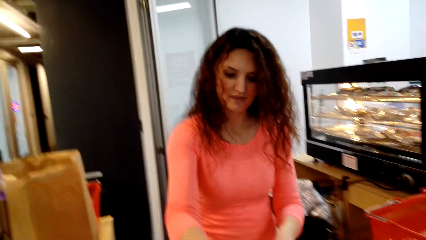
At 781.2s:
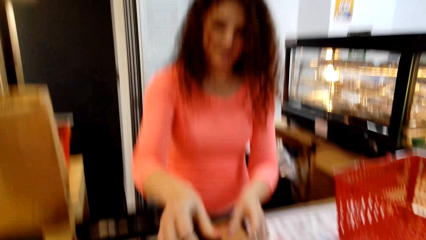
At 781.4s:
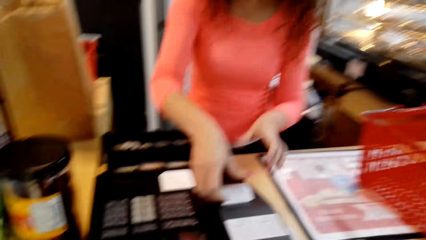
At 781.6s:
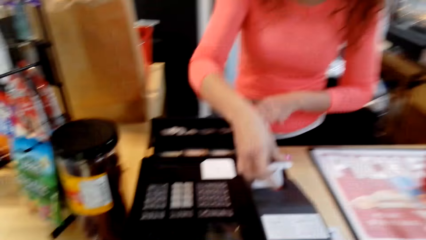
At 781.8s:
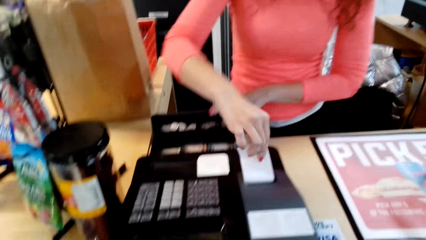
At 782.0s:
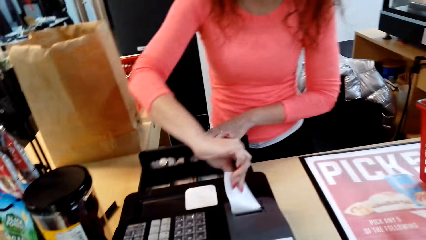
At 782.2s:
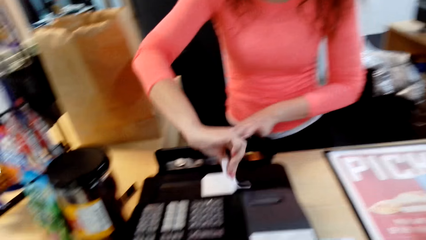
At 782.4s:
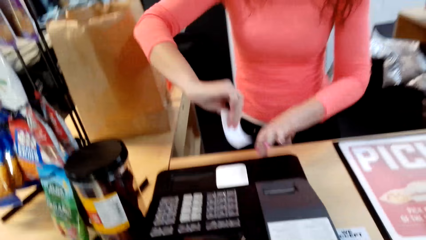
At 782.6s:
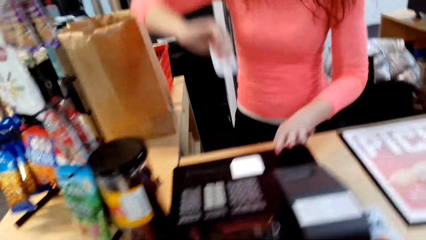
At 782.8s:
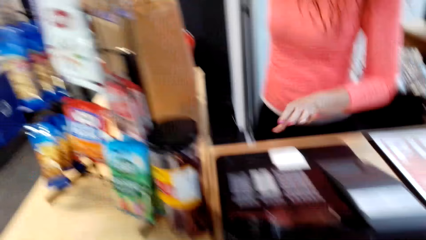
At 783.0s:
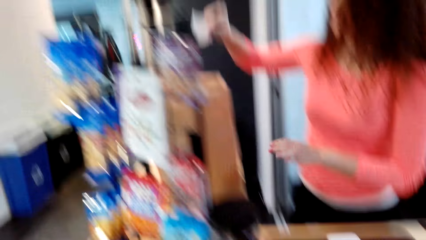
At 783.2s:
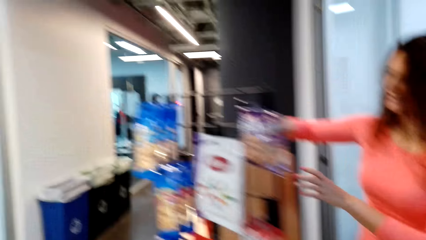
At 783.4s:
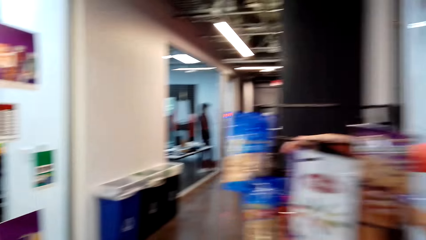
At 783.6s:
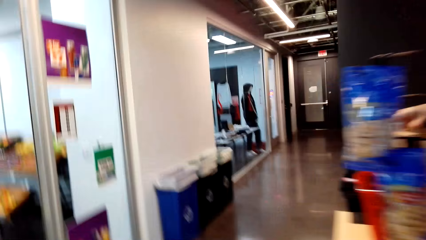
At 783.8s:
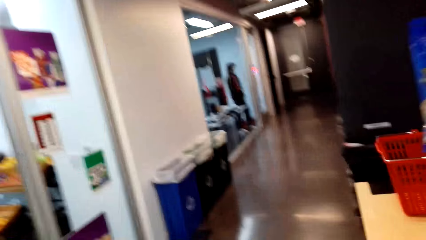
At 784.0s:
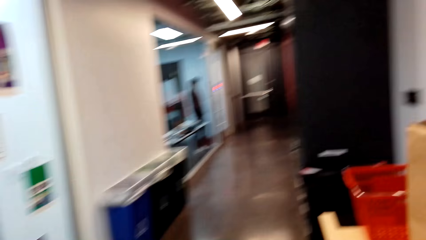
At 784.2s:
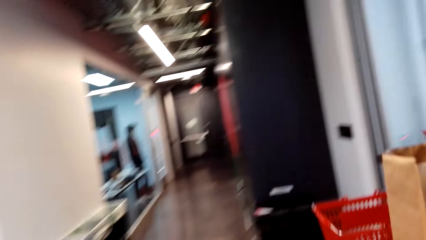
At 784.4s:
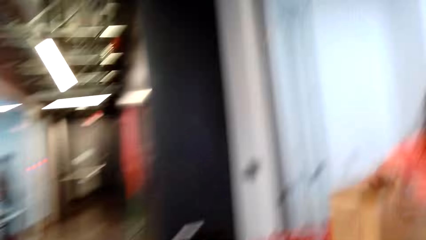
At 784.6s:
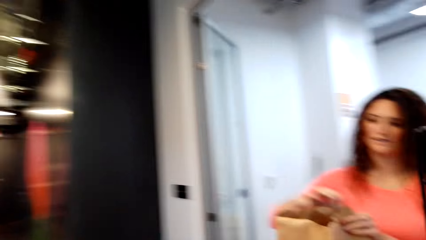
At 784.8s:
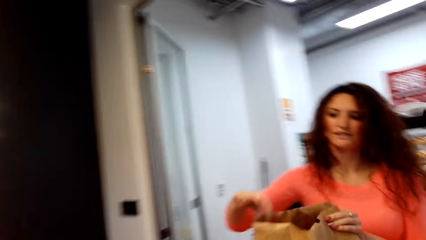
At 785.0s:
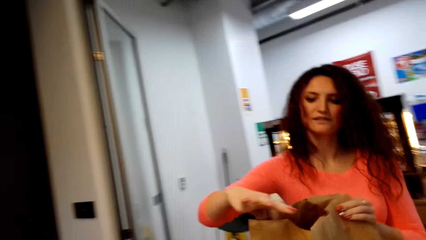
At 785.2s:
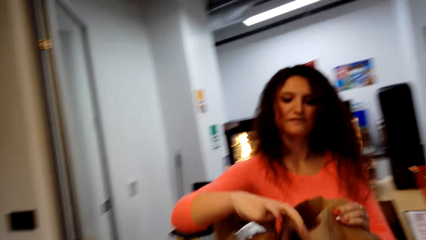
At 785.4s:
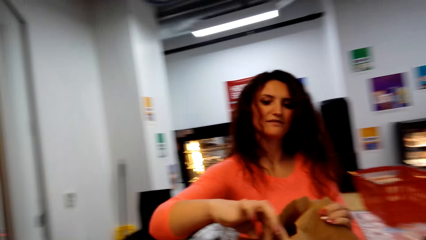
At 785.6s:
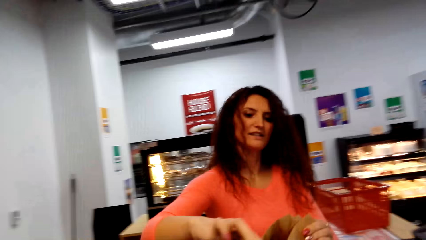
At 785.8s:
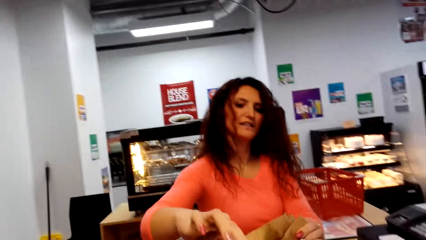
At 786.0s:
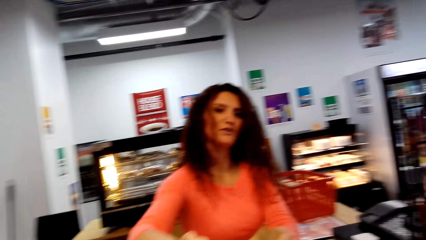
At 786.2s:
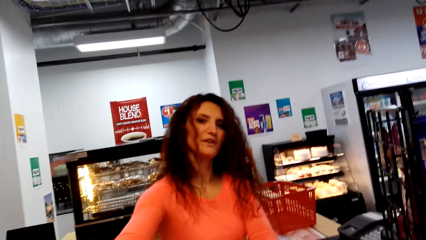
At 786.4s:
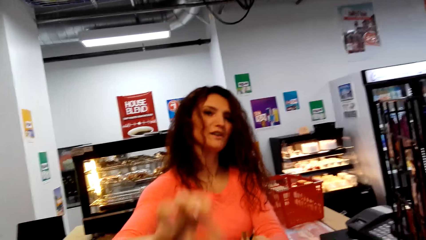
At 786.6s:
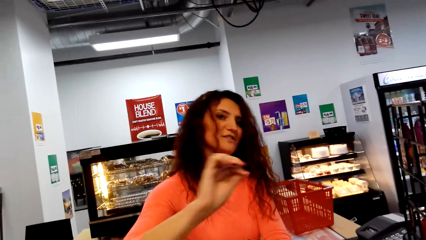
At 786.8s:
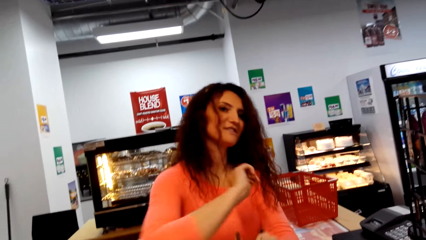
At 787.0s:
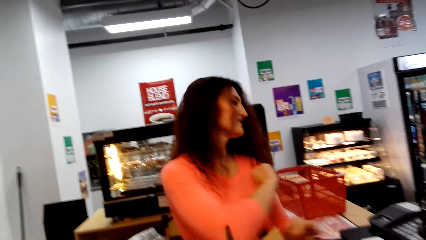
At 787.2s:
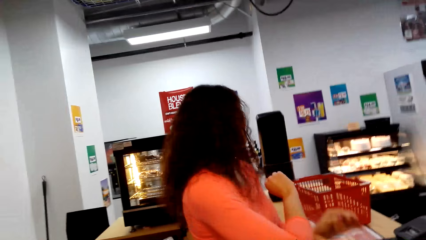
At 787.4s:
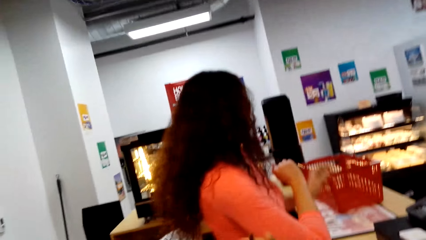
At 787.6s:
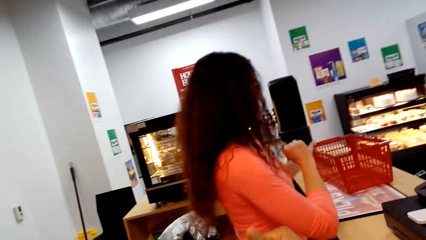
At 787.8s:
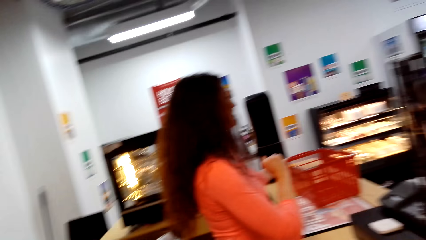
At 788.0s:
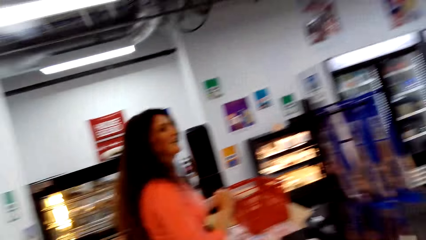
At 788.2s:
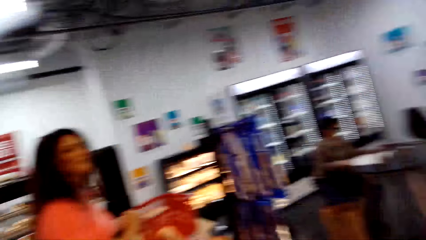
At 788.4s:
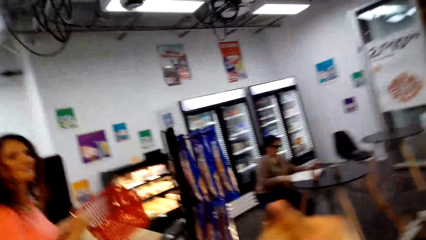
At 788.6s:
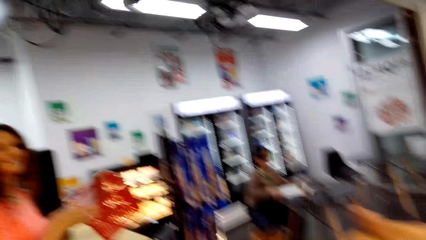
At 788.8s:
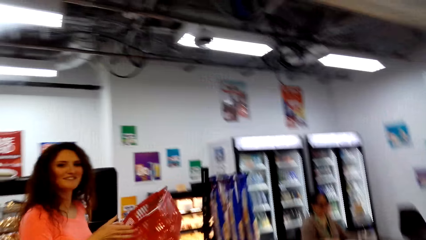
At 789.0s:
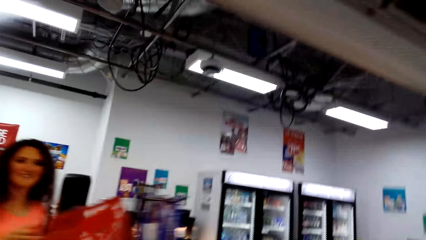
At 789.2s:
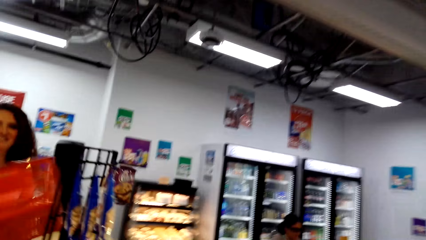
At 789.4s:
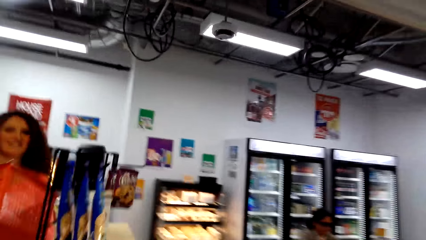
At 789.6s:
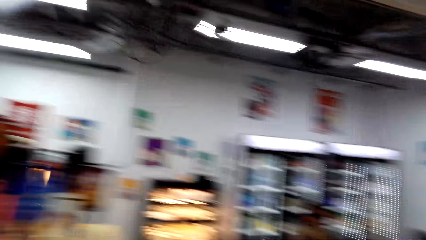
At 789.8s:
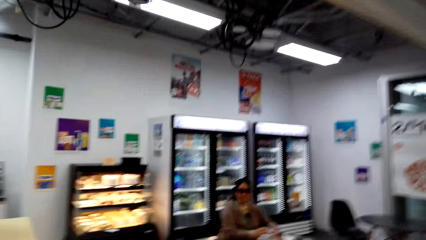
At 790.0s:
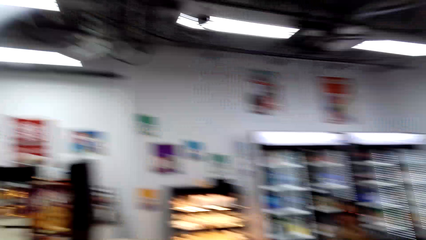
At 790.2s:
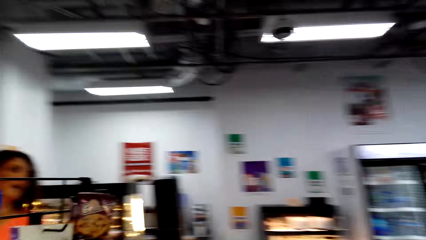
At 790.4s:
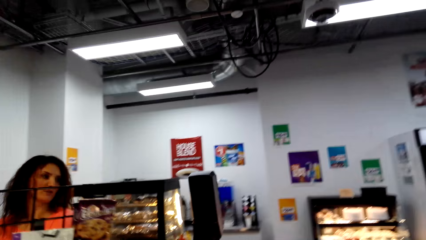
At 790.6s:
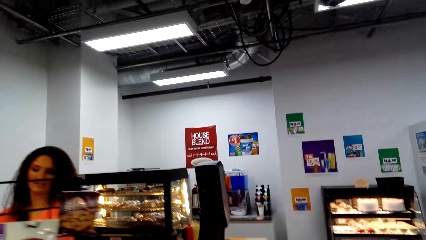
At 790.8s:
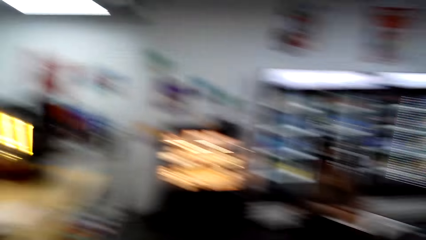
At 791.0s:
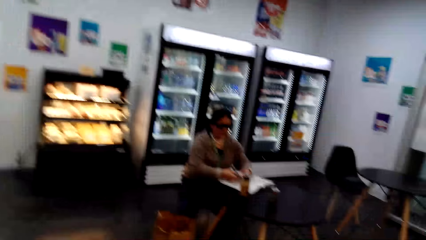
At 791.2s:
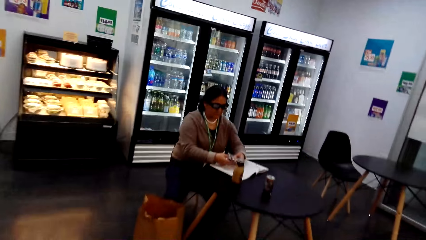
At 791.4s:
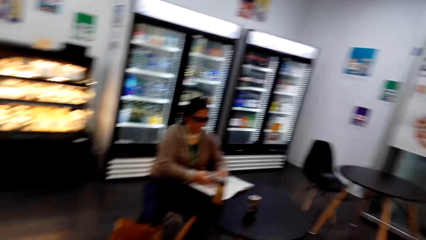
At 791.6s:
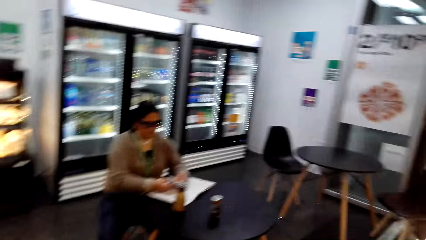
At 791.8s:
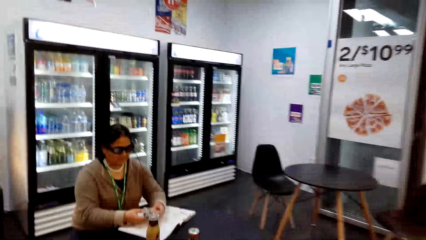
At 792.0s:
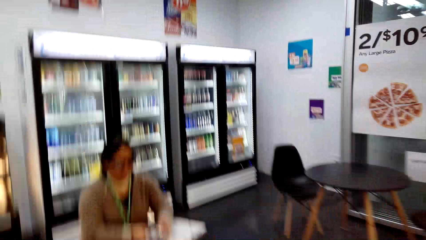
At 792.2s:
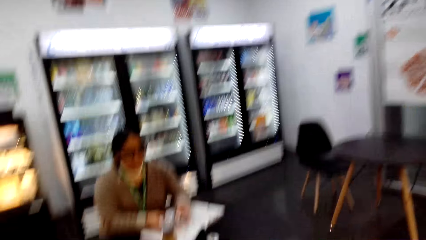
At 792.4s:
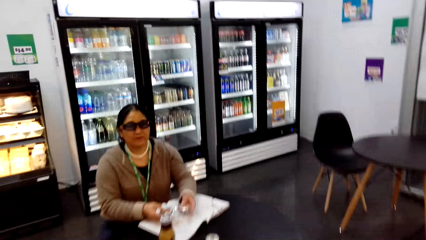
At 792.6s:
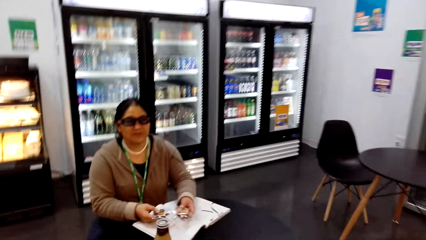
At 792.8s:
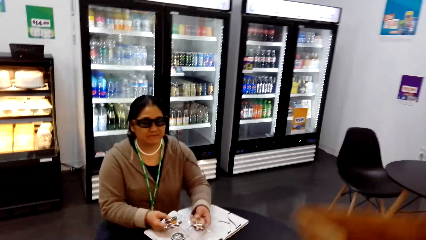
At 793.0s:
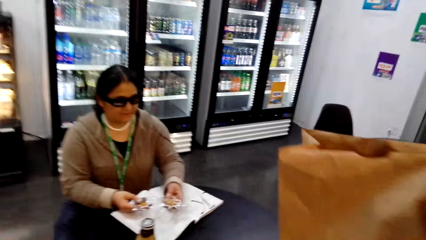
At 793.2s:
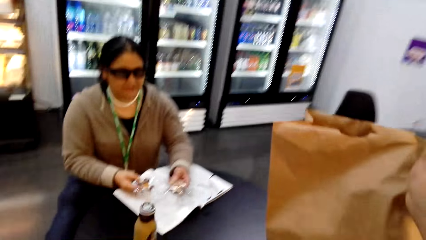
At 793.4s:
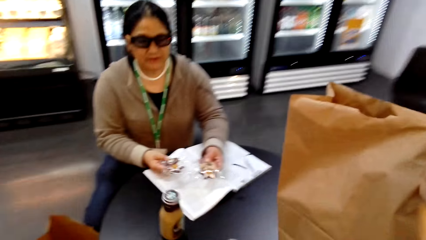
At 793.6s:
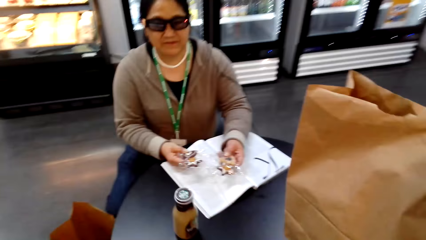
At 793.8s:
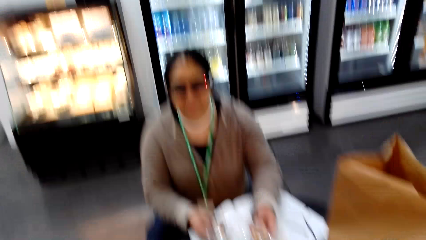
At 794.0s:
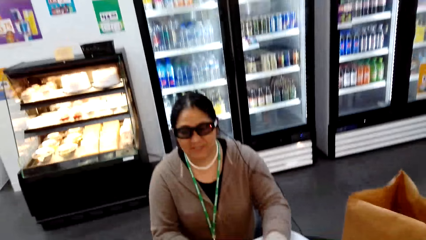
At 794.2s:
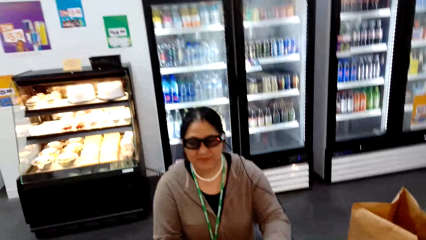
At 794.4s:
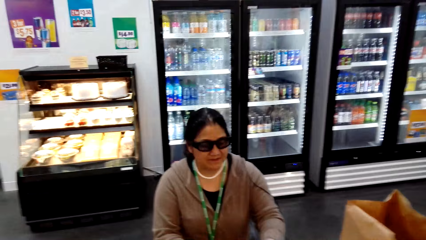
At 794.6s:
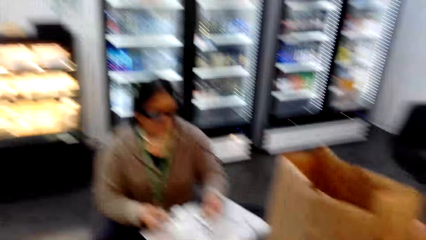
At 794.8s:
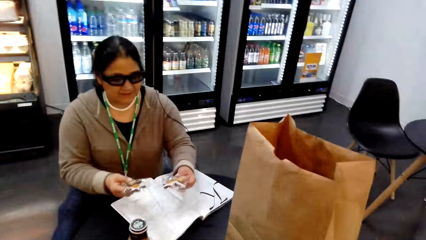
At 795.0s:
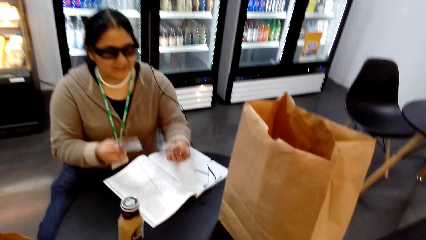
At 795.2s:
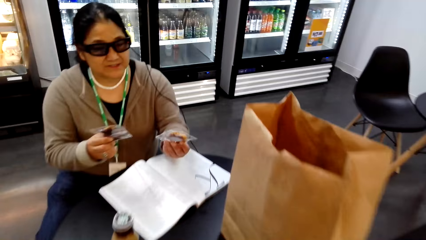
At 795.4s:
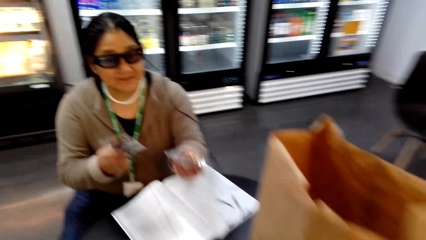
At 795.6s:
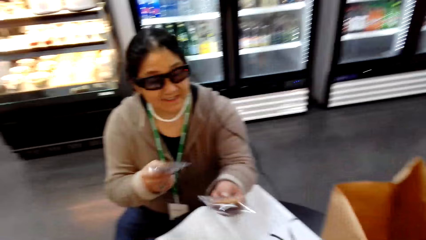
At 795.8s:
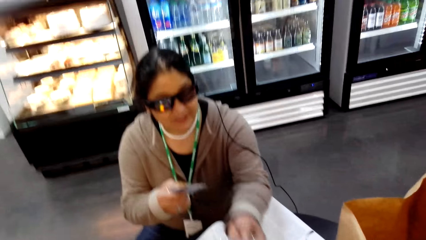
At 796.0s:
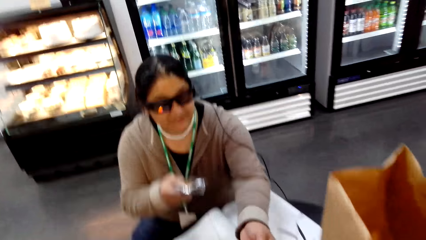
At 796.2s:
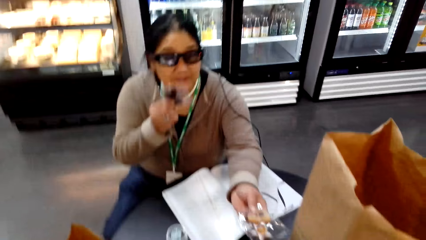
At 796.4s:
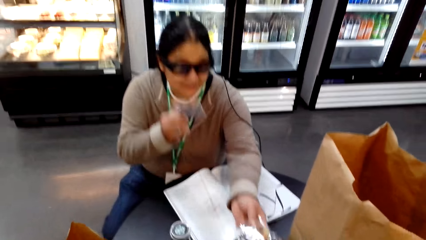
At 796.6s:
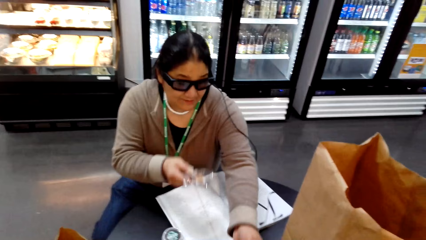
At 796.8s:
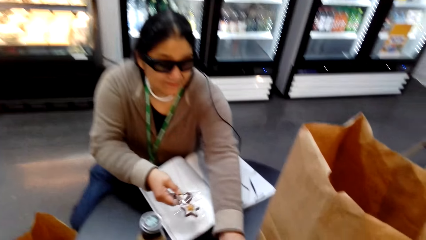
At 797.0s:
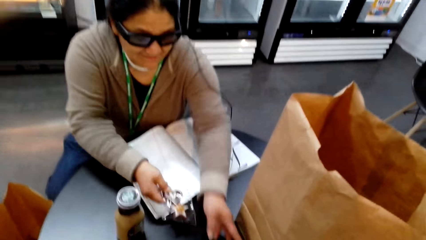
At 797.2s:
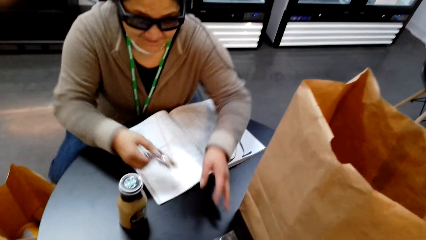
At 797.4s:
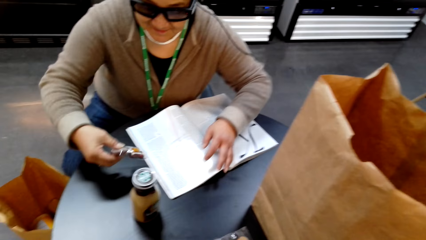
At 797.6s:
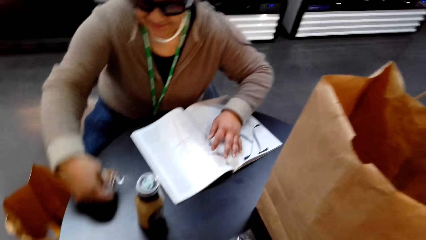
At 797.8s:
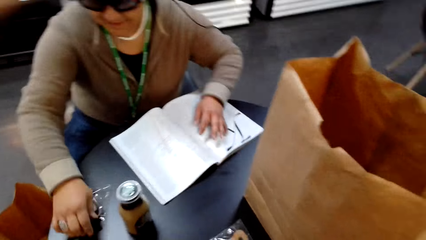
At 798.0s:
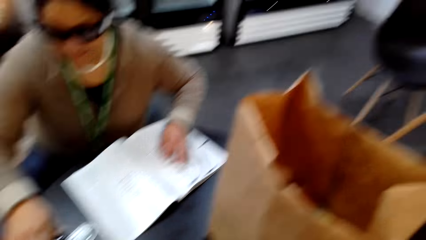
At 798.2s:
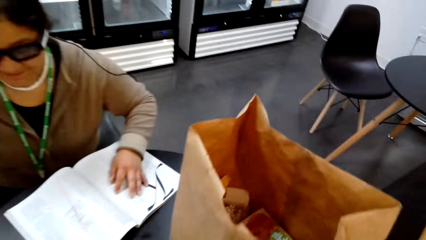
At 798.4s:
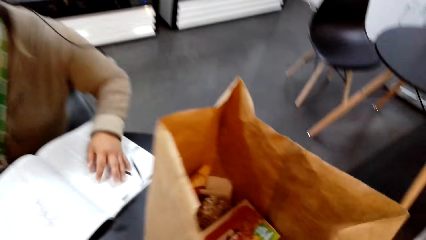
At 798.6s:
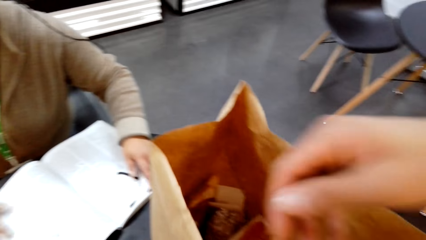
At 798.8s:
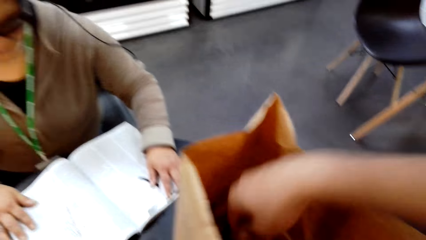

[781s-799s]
A lady cuts a receipt and places the receipt in the shopping bag. The camera wearer picks up the bag. The lady passes the shopping bag to the camera wearer. The lady picks up the shopping basket. Another lady puts down the basket. The other lady sits down. The camera wearer walks around. They place the shopping bag on the table. The other lady places something on the table. The other lady passes on some snacks to the camera wearer.
